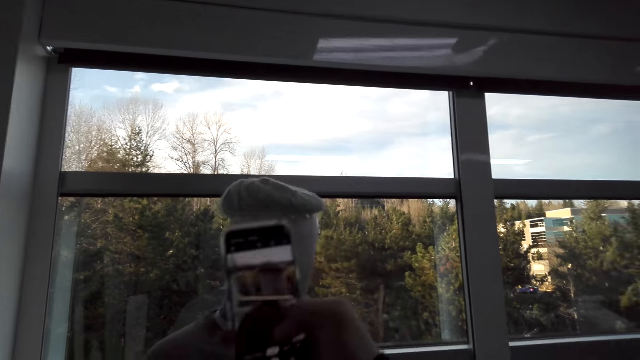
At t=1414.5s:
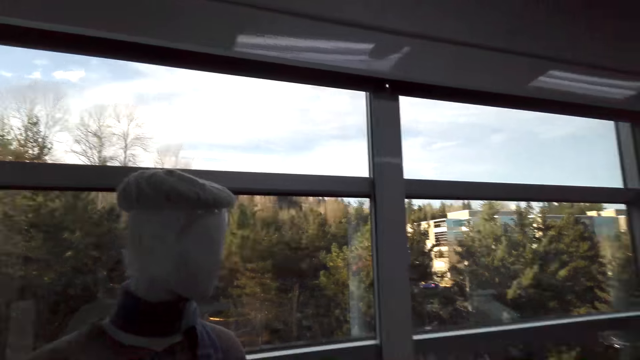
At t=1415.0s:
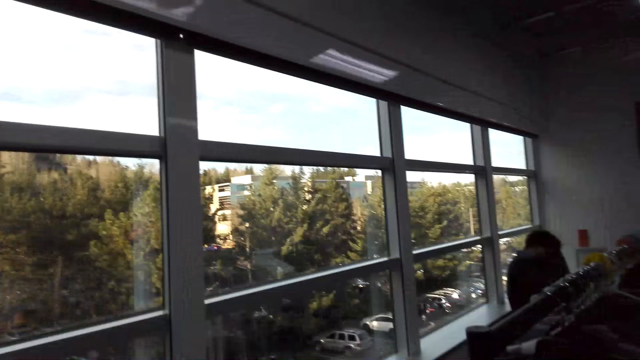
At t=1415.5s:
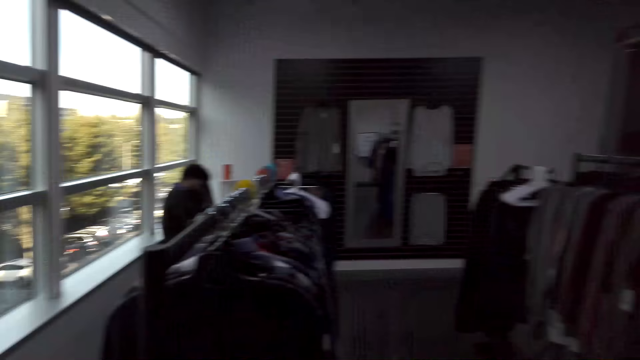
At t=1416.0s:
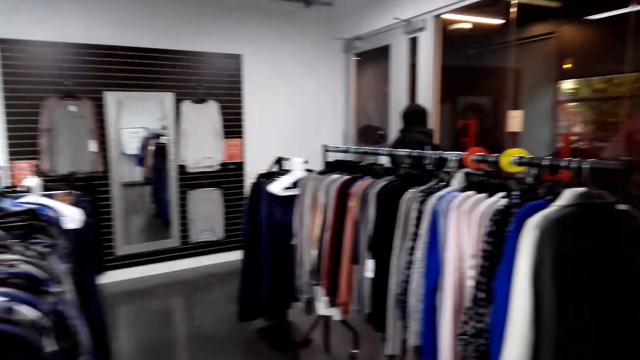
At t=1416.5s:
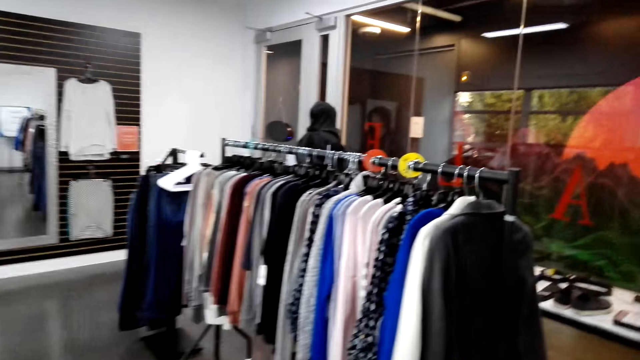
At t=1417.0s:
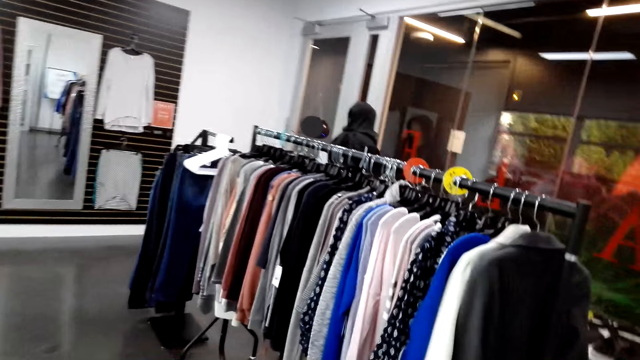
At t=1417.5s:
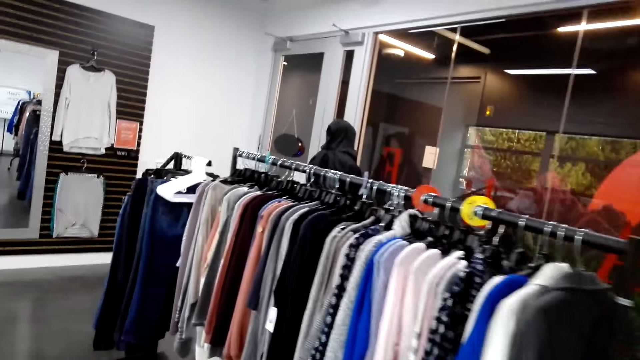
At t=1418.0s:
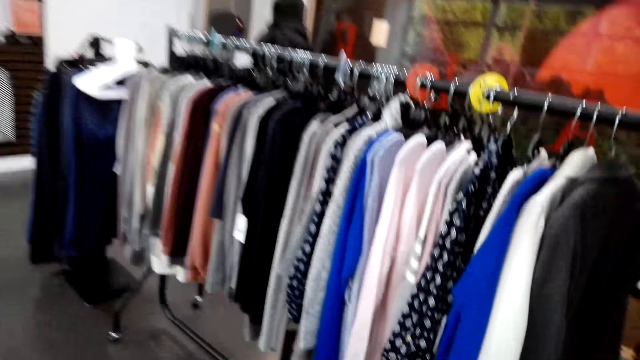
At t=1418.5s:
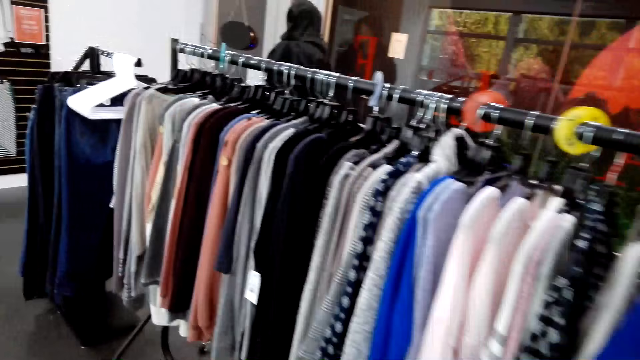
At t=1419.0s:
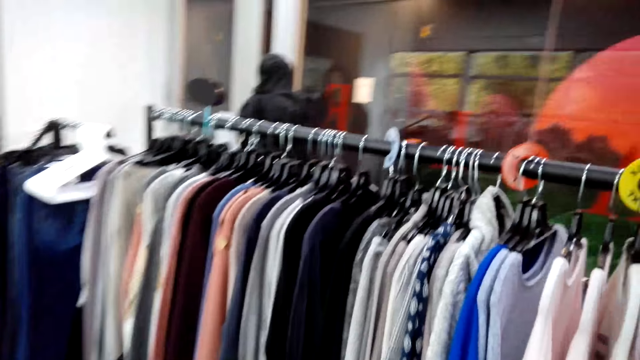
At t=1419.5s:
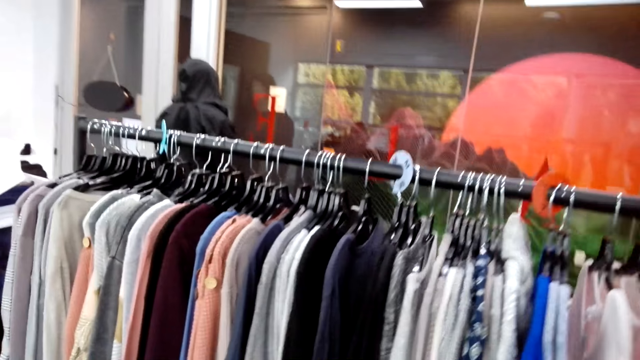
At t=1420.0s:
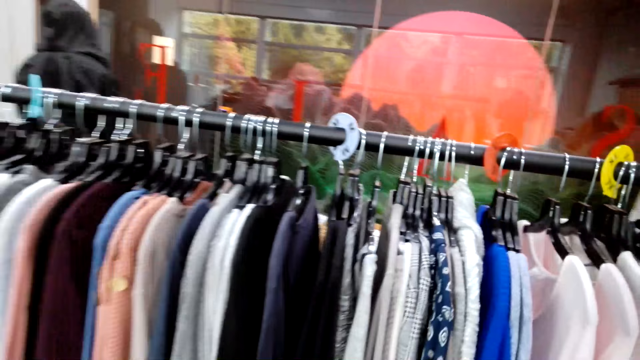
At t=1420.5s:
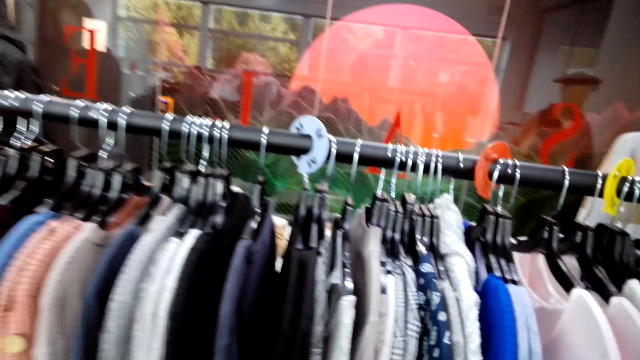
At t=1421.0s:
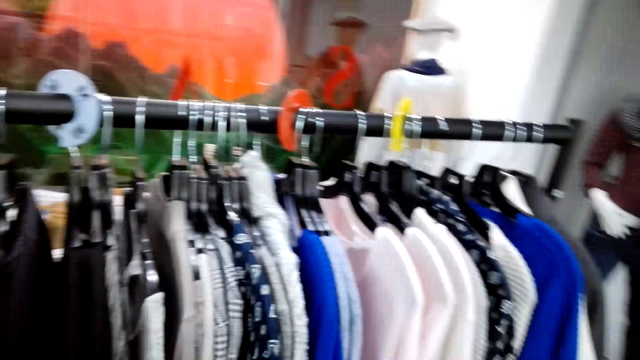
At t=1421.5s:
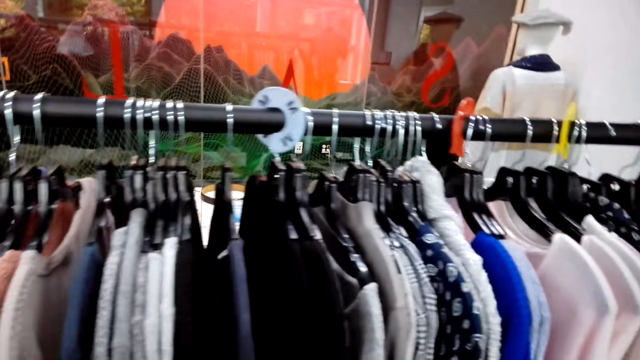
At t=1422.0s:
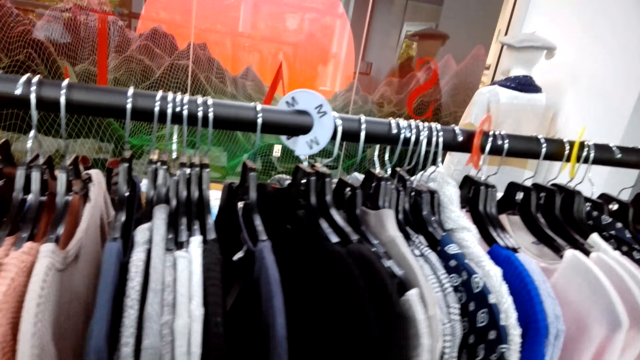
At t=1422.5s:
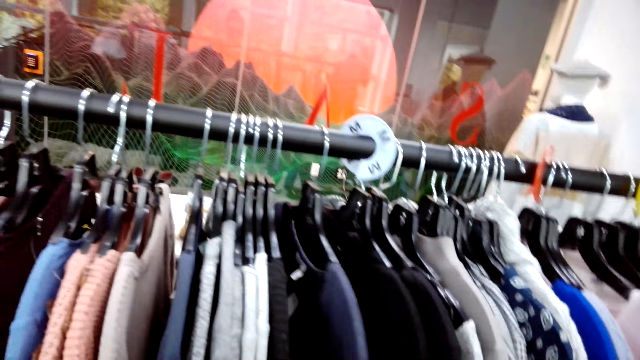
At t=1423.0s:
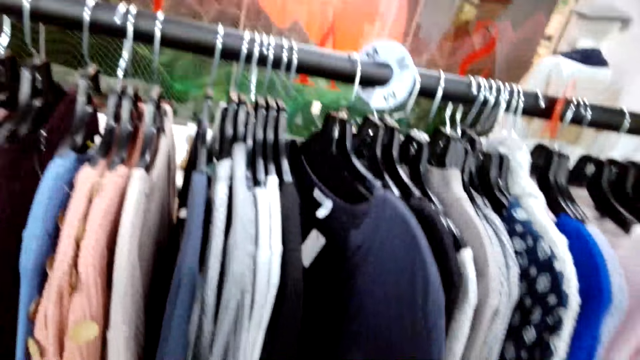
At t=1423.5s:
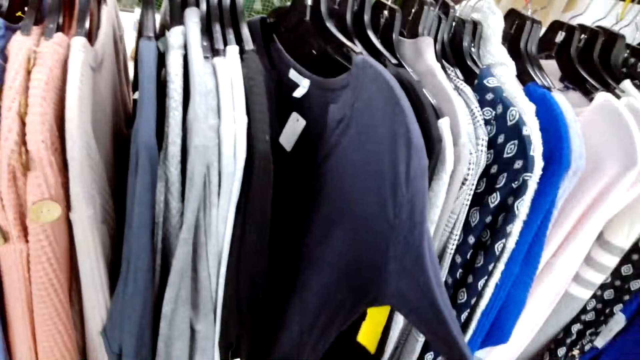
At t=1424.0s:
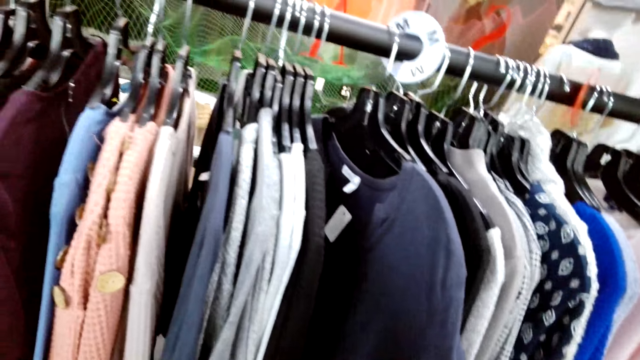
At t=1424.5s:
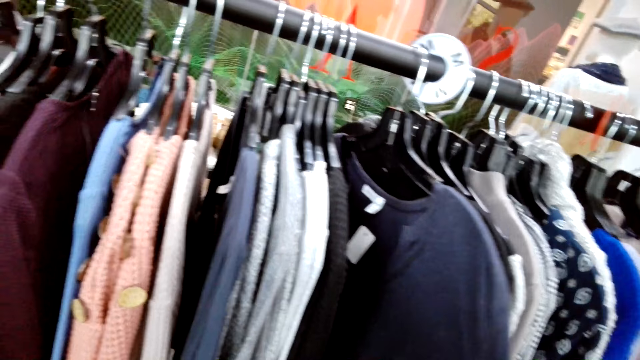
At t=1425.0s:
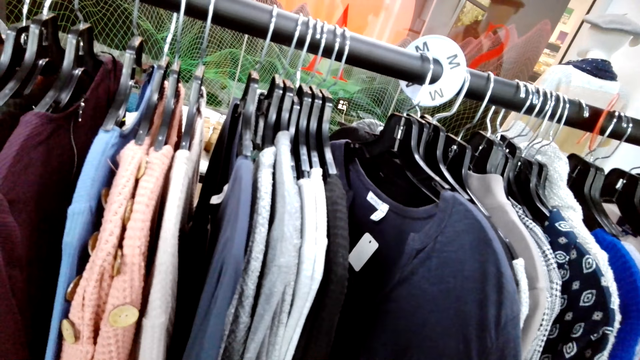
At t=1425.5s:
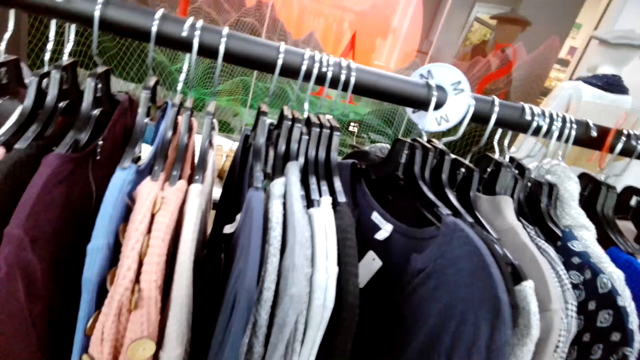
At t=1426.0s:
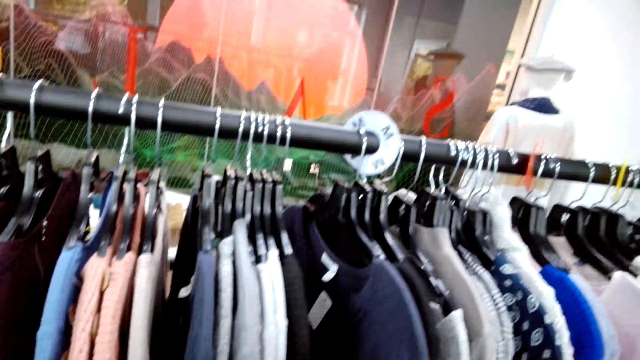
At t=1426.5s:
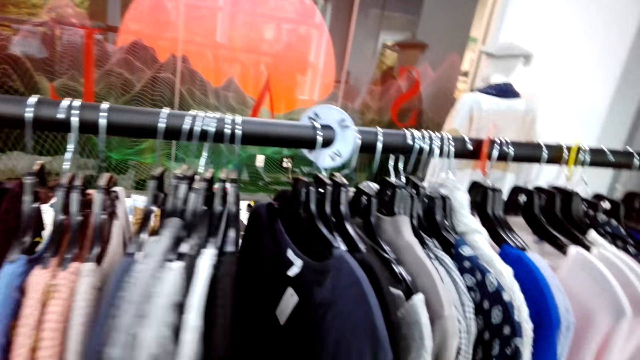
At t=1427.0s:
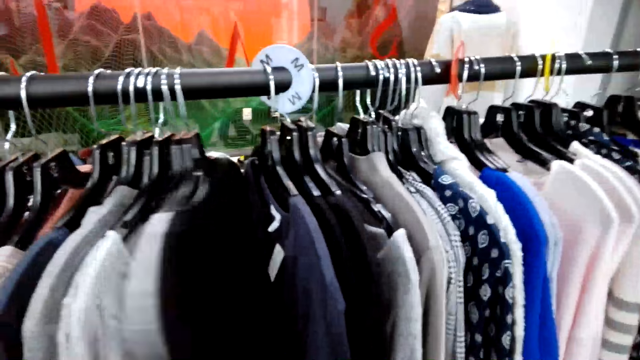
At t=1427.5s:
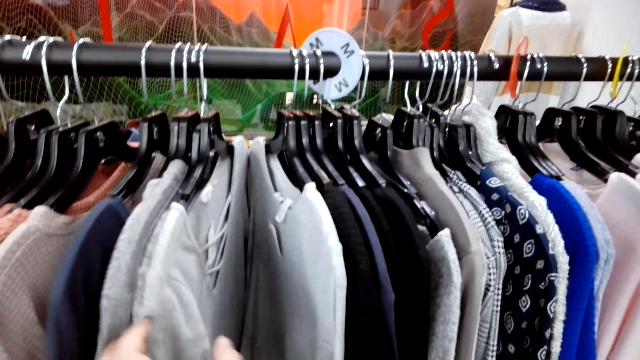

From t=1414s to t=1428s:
The camera wearer walks around. They hold a top. They check clothes on the hangers.

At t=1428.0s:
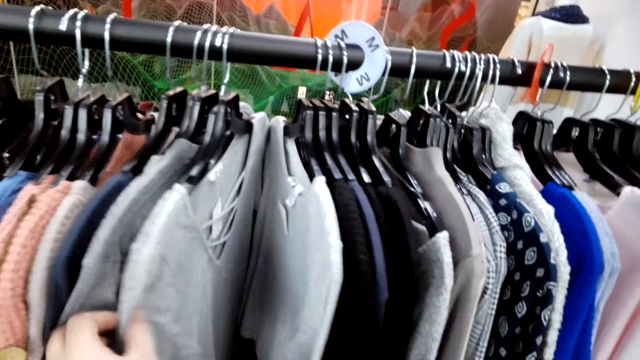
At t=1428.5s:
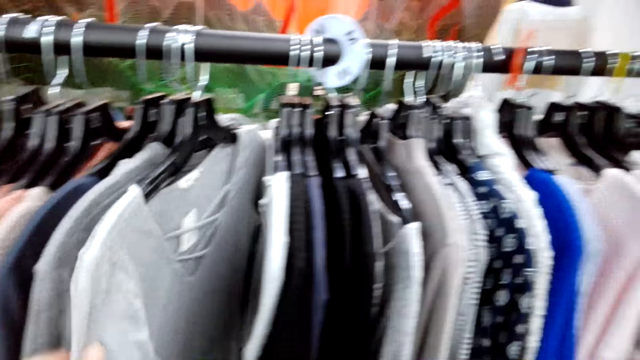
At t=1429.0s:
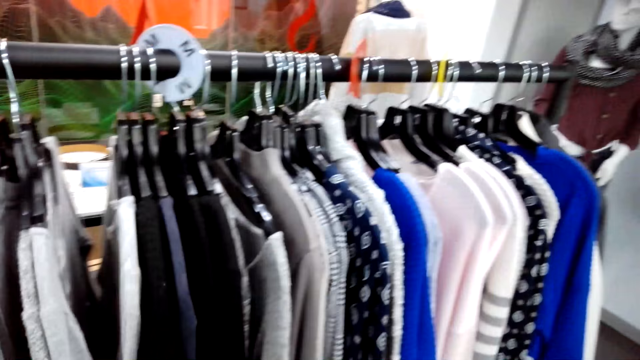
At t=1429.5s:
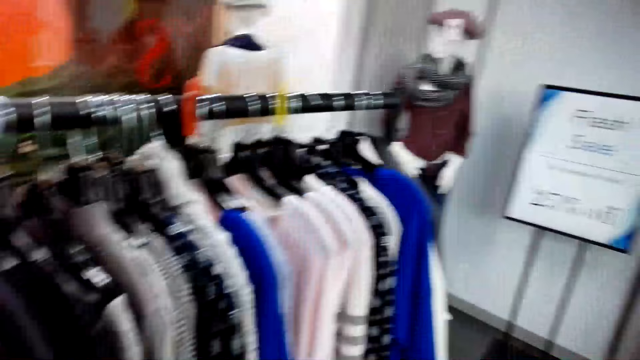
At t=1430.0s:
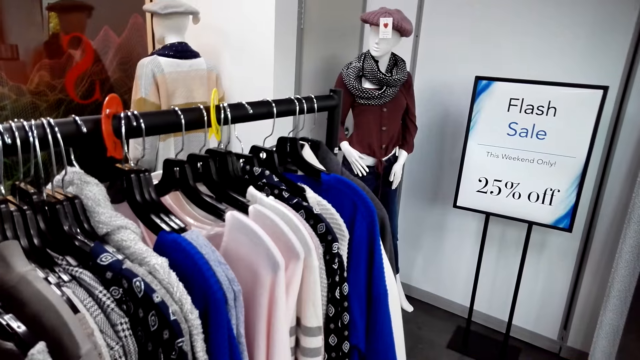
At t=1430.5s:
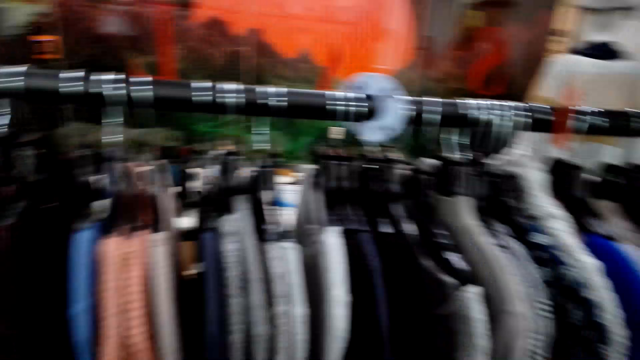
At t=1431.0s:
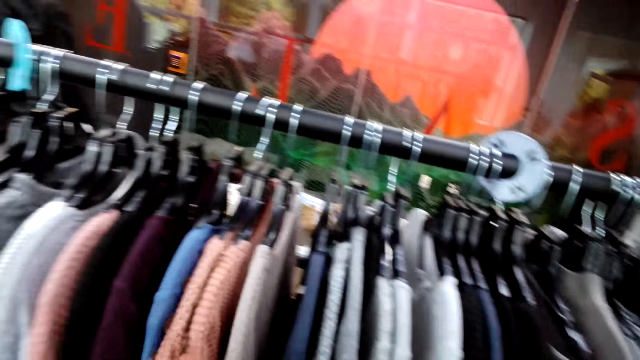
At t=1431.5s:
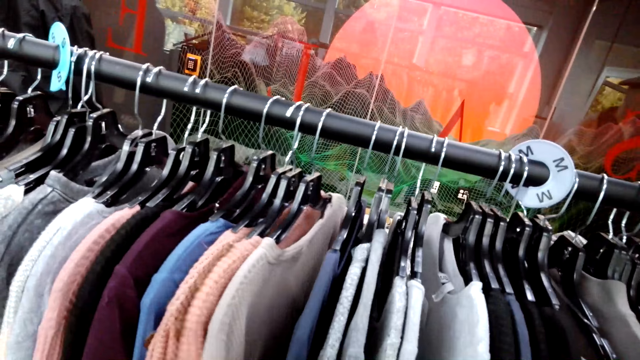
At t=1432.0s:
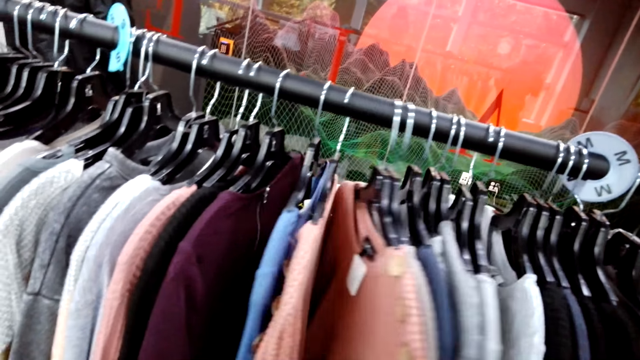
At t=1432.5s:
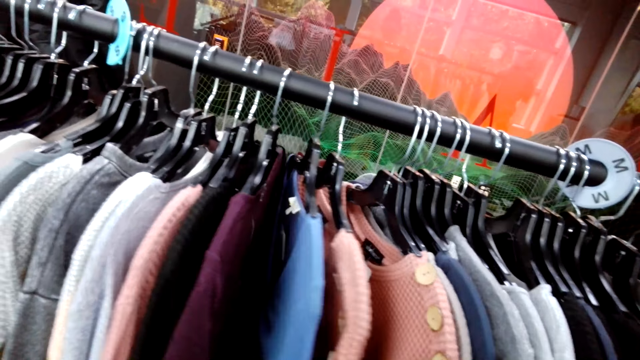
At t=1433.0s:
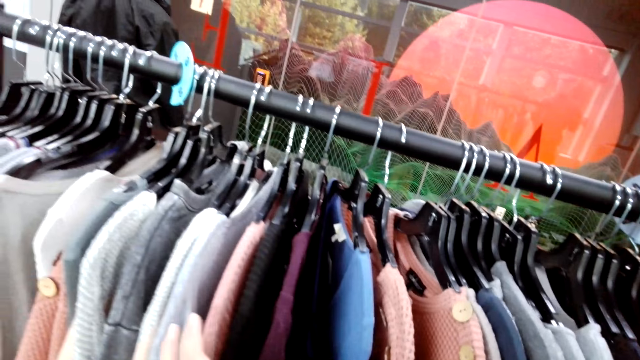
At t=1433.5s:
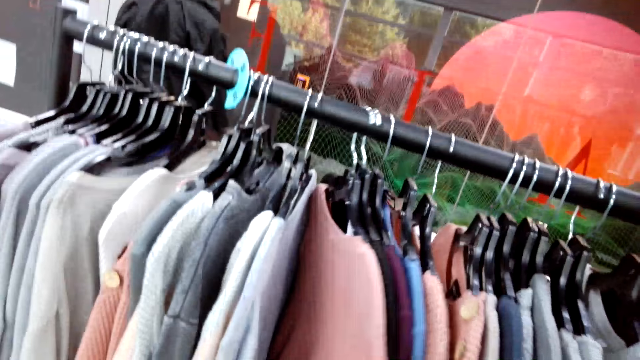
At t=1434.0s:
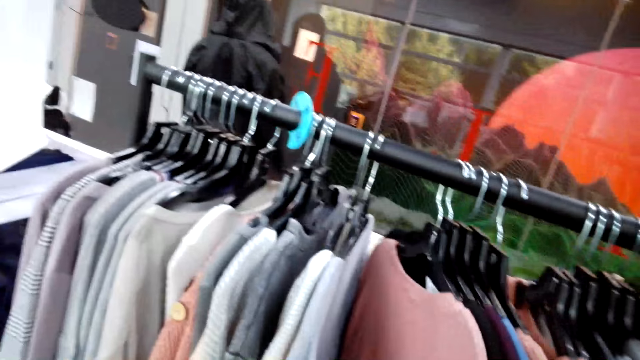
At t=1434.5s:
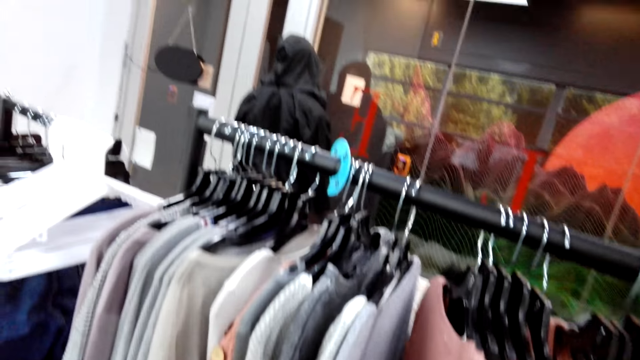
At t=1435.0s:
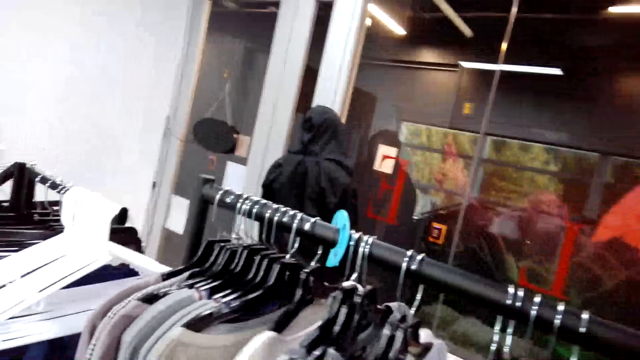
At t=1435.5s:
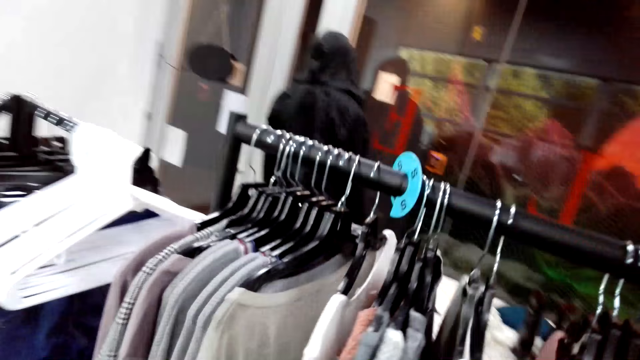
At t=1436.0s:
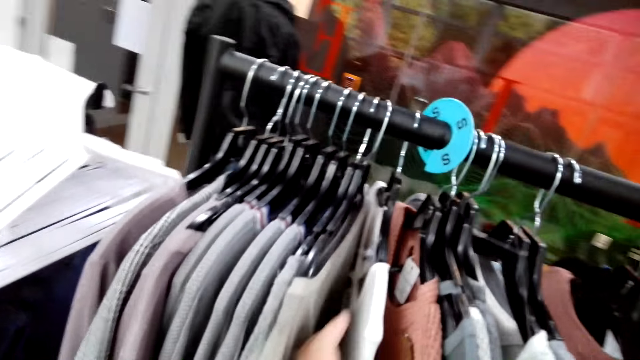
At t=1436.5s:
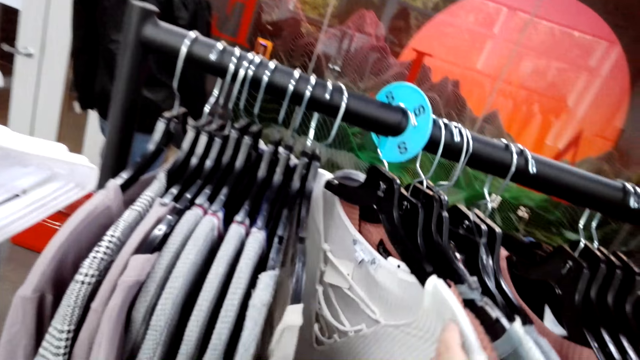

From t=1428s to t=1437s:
The camera wearer looks around.
